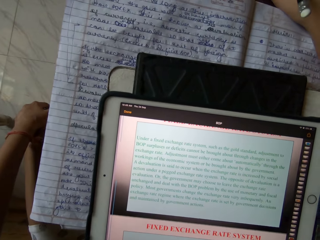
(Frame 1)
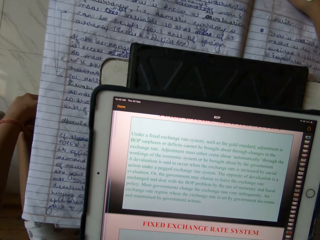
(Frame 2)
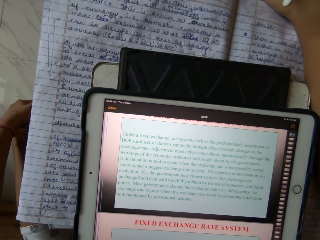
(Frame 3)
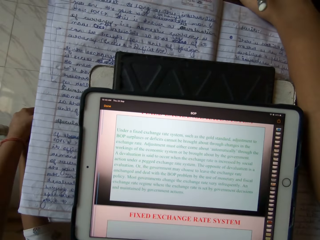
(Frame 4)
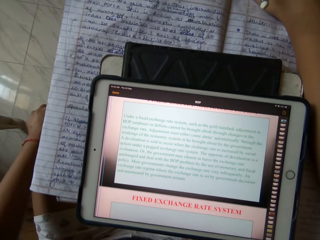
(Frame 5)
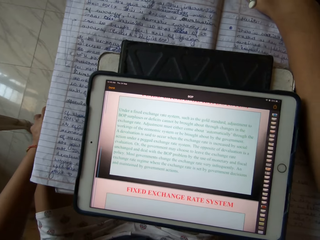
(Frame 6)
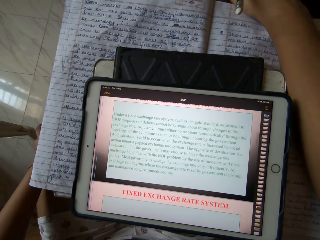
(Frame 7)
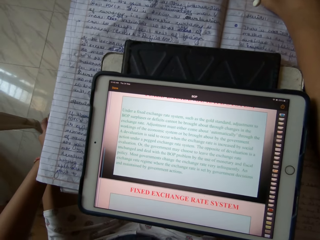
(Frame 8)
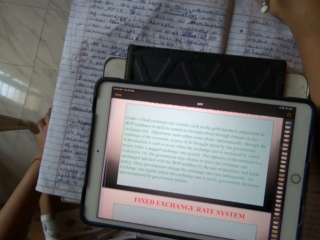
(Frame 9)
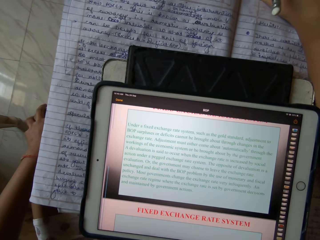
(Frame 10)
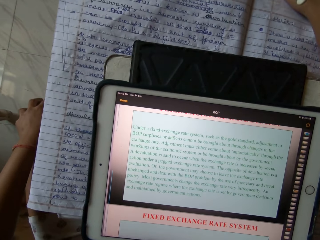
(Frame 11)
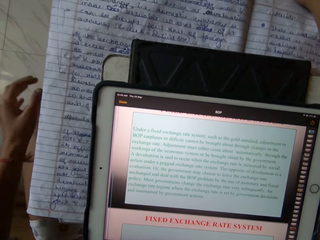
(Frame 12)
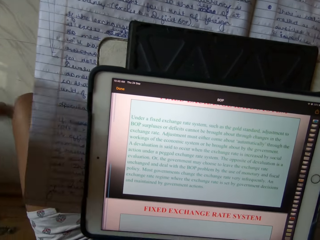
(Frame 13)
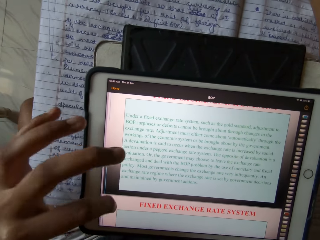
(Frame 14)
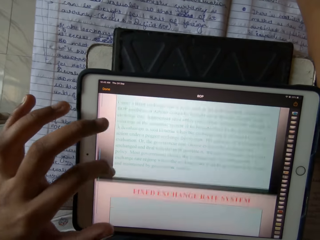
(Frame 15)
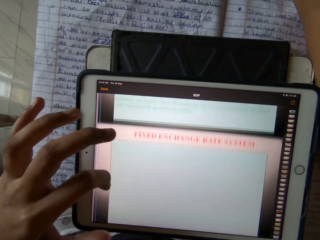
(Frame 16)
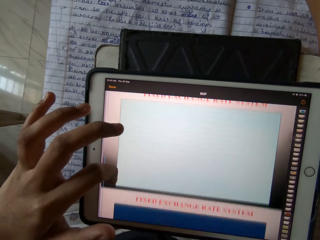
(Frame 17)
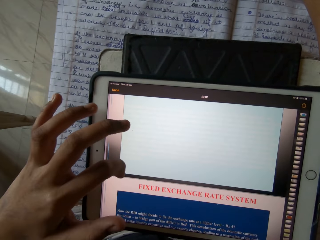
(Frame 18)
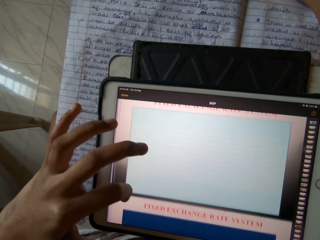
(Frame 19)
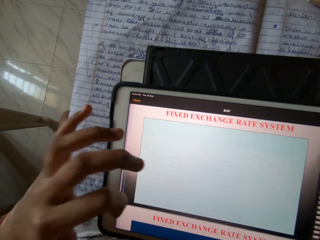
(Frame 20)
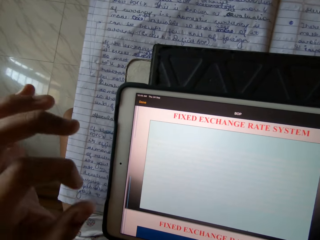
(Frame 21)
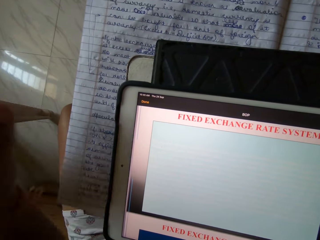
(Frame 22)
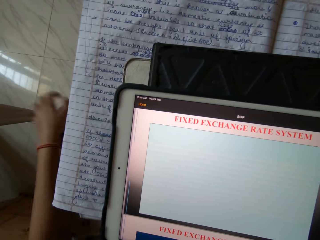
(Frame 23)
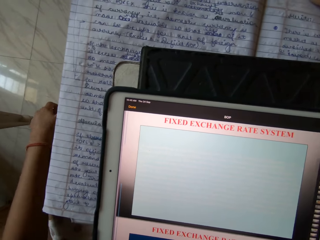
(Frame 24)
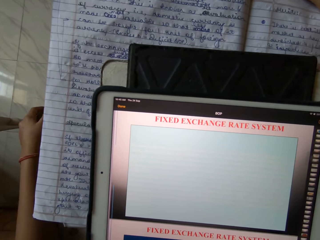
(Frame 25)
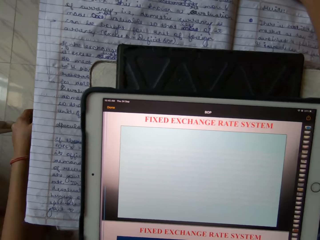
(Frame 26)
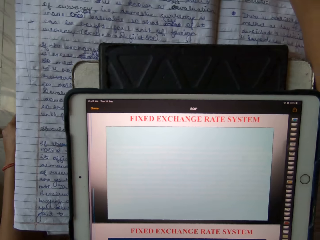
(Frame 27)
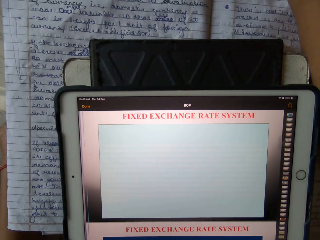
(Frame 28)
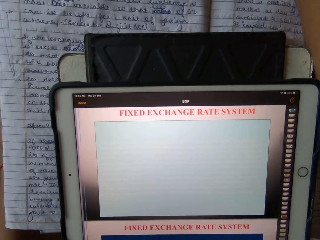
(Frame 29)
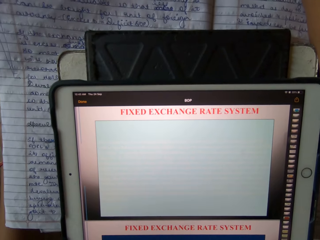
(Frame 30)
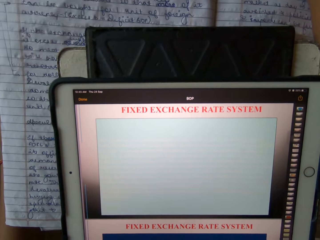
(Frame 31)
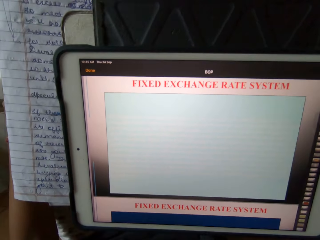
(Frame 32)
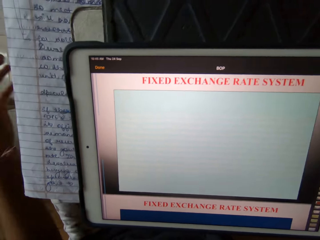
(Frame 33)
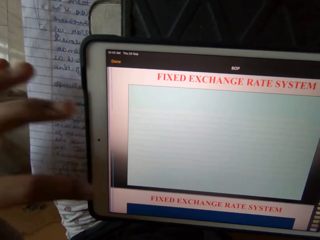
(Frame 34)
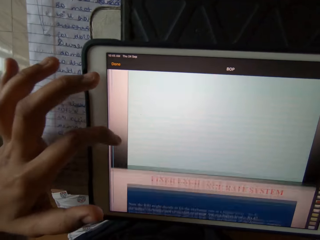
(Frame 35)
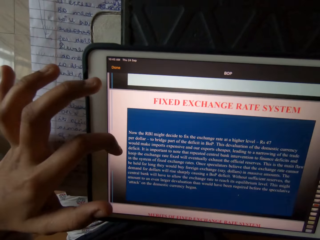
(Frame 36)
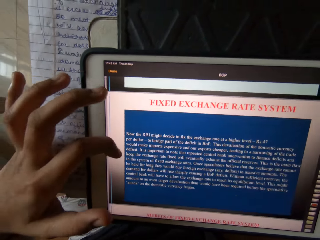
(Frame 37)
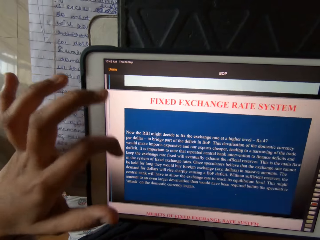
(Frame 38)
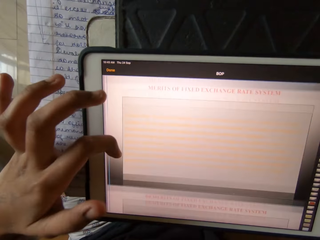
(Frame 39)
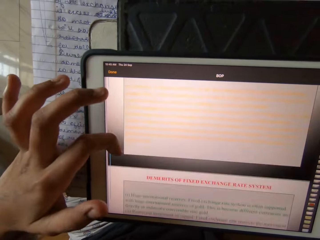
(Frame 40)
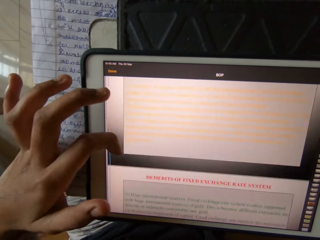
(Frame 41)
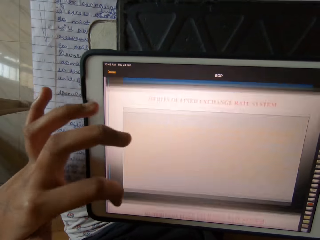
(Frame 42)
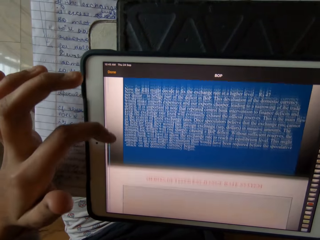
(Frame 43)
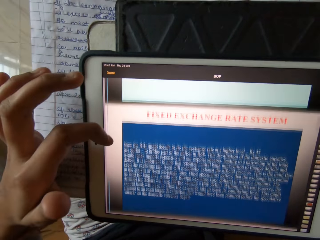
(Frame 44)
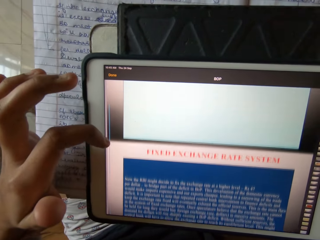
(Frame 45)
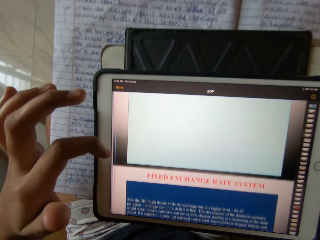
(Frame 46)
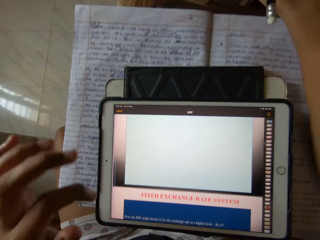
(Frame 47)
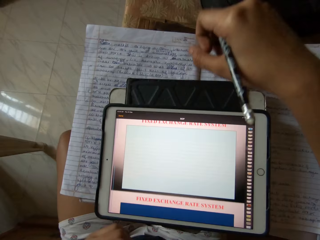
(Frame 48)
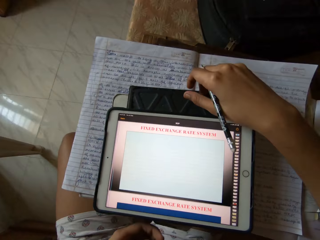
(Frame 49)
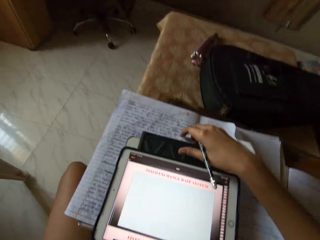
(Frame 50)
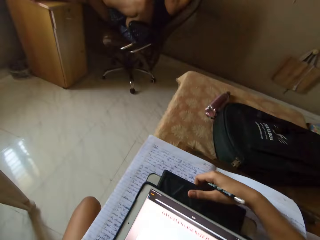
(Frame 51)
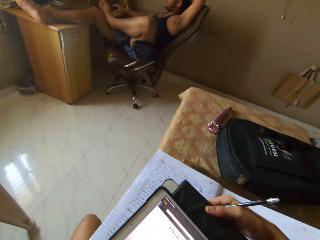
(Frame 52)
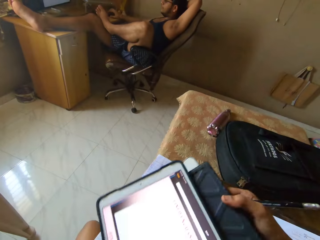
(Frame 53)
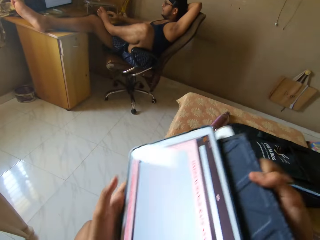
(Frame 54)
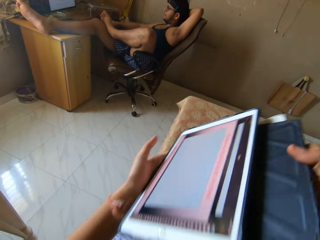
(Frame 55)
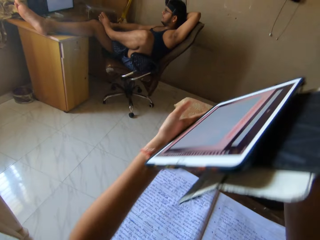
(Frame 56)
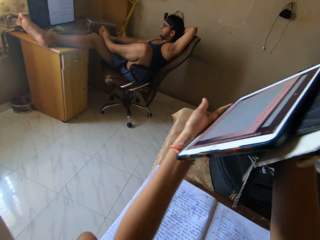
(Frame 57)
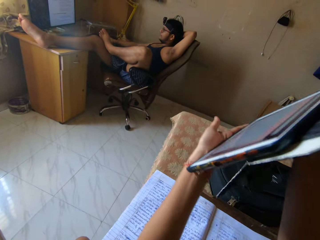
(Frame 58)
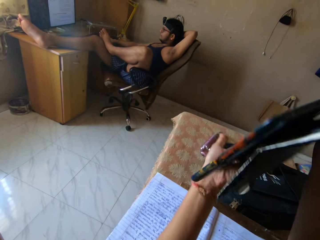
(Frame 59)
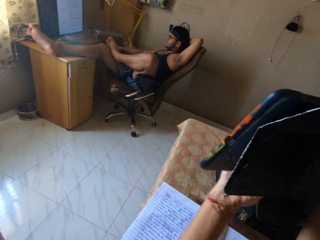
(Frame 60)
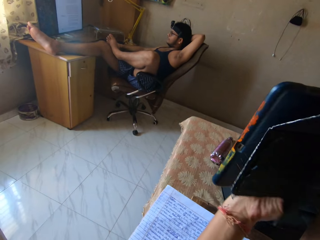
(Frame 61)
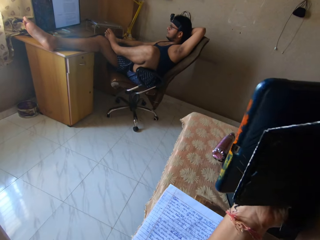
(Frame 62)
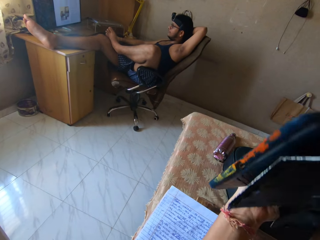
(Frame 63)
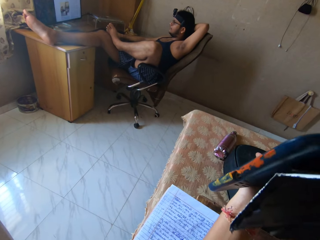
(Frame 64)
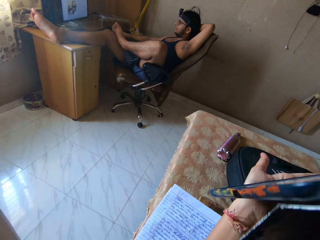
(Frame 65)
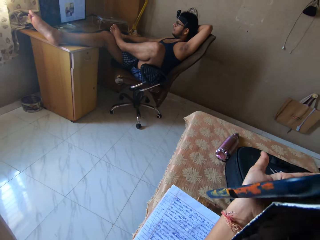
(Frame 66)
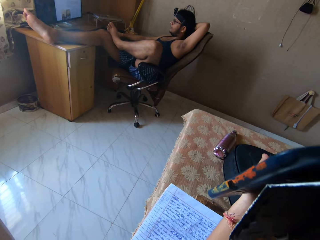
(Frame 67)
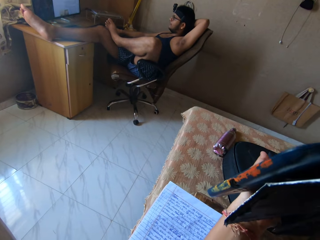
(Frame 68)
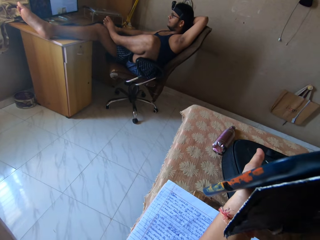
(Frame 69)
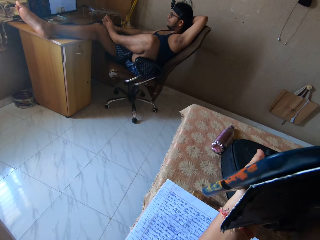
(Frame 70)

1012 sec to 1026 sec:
The camera wearer scrolls the machine. They use the tablet to read. They raise the iPad.

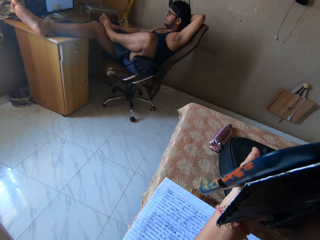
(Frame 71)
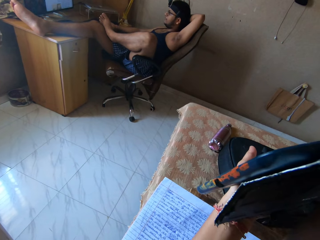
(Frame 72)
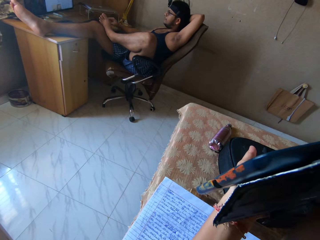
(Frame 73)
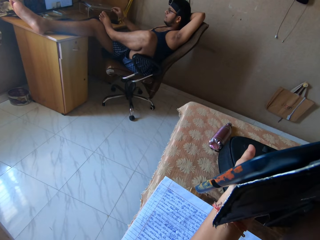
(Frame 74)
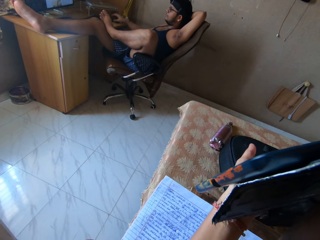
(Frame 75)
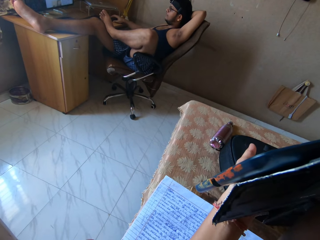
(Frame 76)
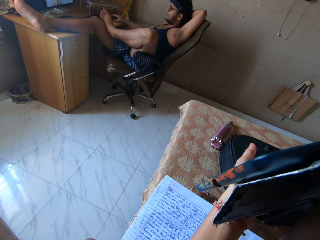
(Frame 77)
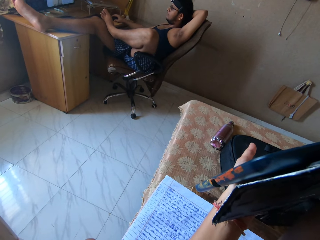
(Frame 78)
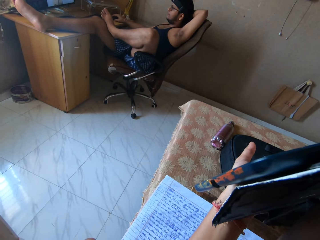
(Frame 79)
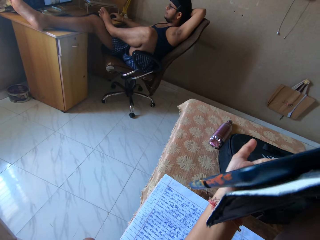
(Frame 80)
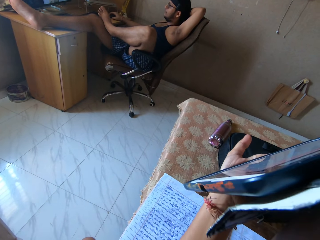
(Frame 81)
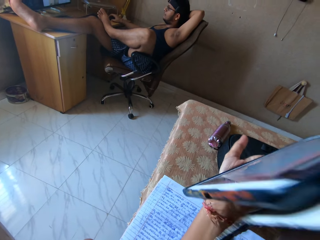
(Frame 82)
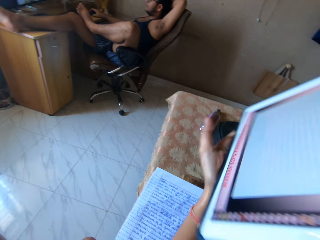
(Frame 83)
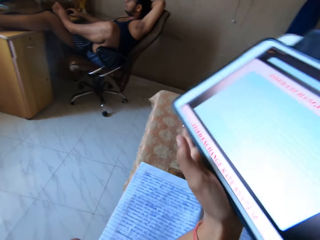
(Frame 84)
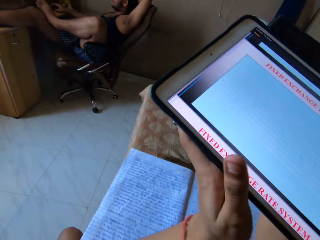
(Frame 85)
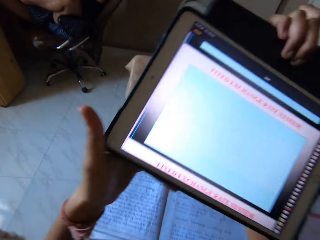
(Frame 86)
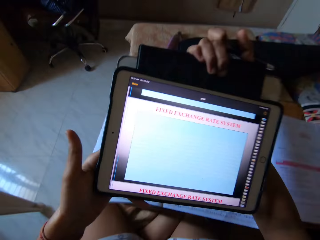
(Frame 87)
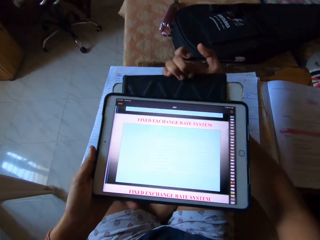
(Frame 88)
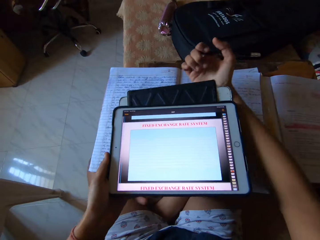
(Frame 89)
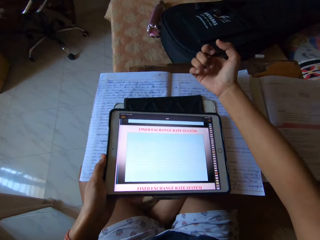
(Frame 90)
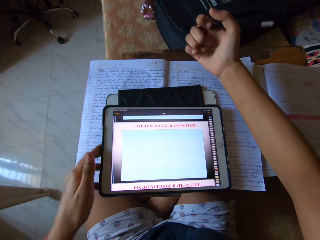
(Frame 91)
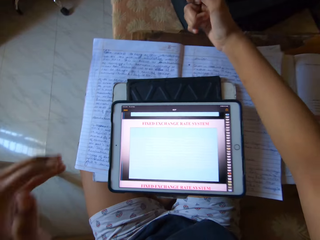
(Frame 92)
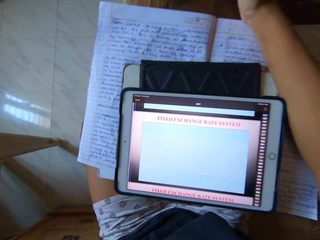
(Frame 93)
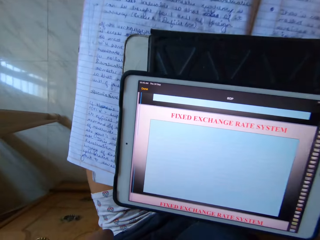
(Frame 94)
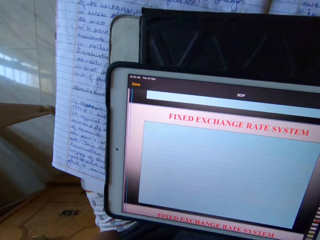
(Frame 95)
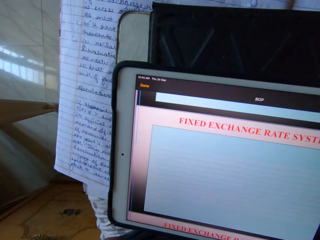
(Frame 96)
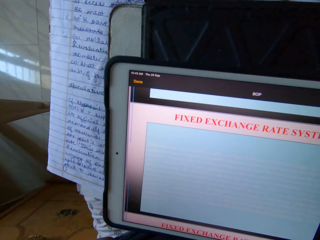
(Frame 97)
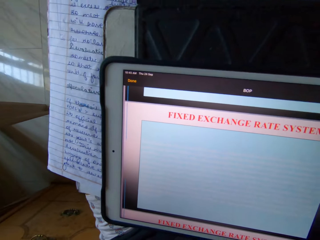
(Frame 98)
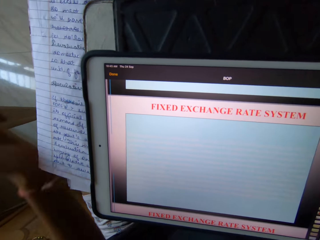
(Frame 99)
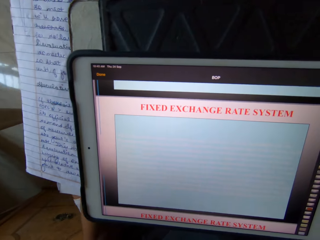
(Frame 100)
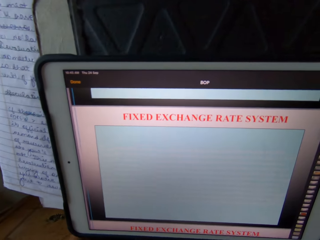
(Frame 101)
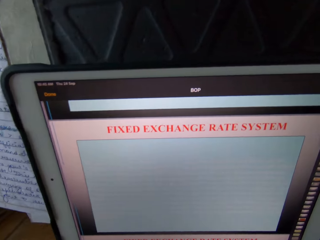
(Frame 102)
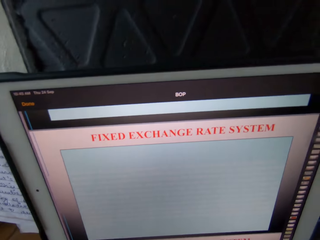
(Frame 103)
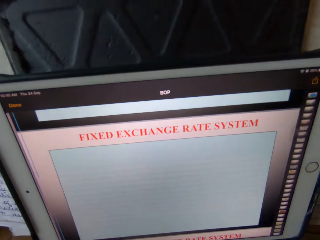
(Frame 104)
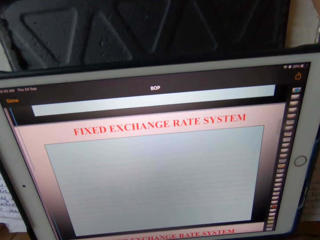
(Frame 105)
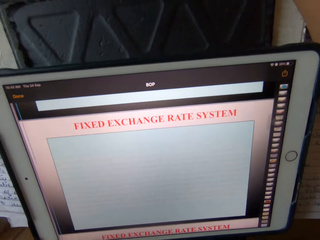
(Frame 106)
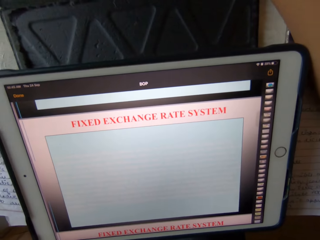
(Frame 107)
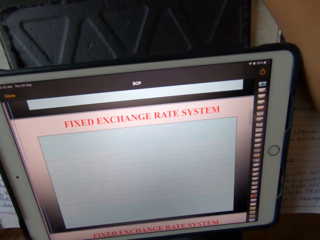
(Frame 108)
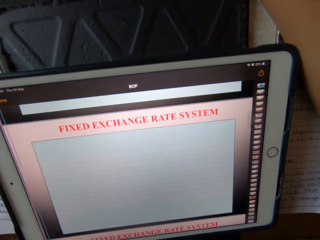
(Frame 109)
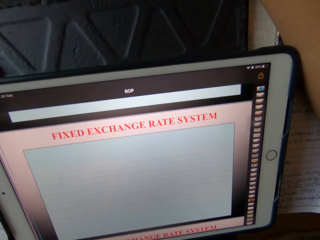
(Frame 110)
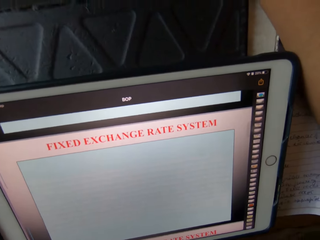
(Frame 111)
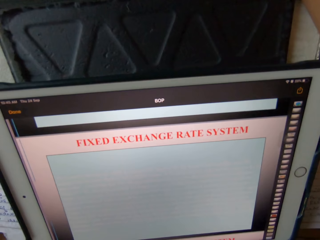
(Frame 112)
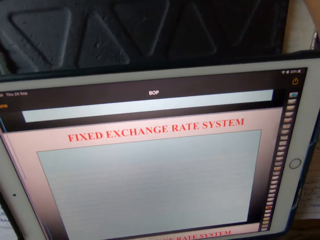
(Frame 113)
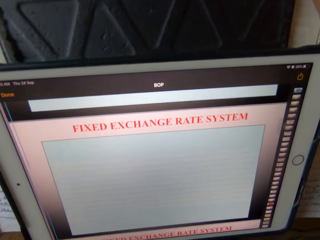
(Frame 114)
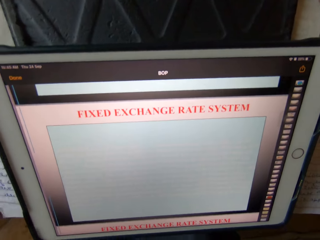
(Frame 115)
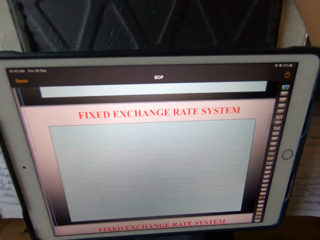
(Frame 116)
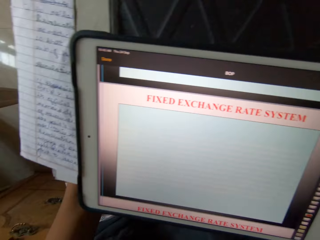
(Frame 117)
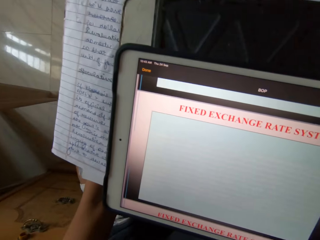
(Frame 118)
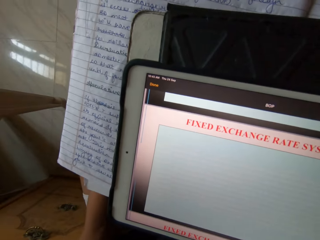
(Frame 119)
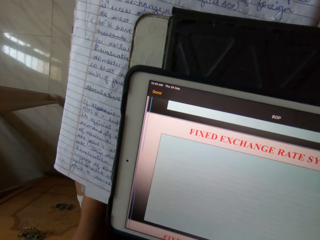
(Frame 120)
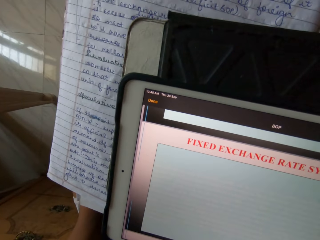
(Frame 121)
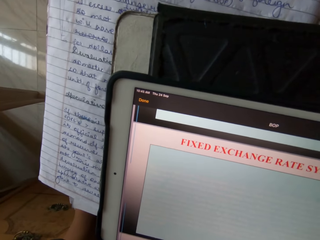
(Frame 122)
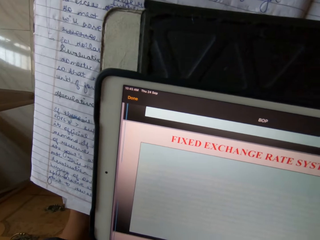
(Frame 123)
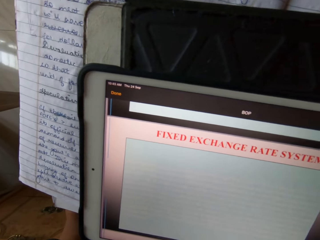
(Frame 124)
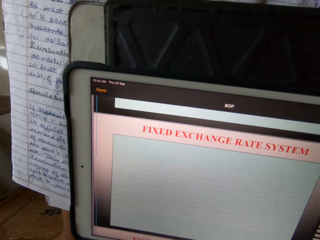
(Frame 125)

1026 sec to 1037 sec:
The camera wearer holds the tablet. They drop the iPad on the books. They use the tablet to read.
